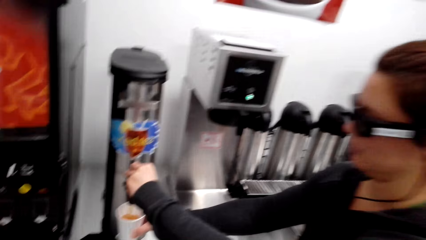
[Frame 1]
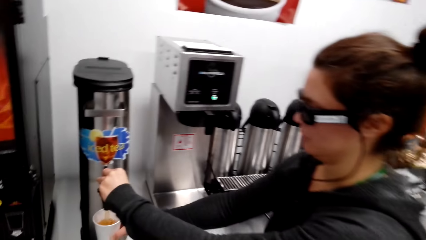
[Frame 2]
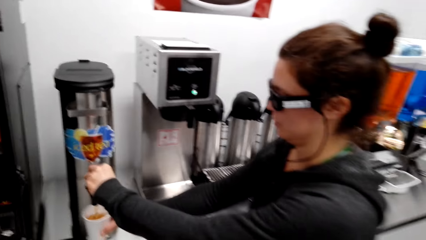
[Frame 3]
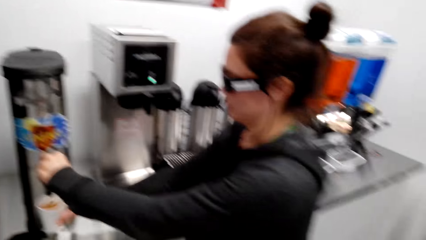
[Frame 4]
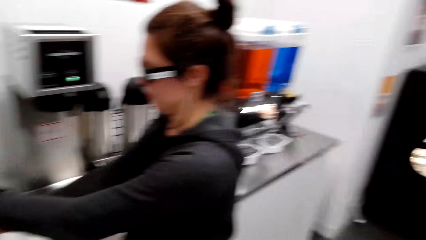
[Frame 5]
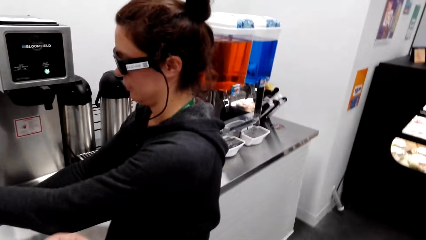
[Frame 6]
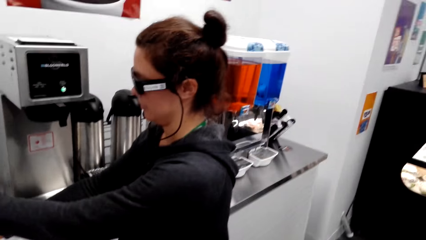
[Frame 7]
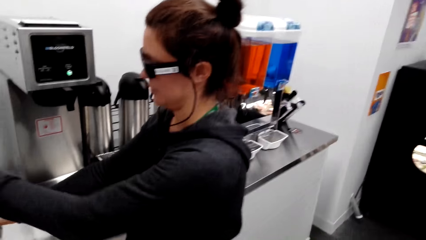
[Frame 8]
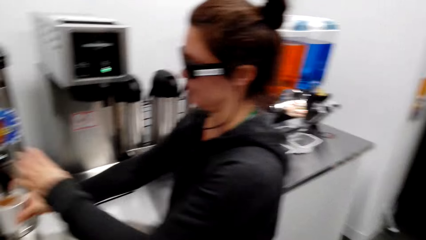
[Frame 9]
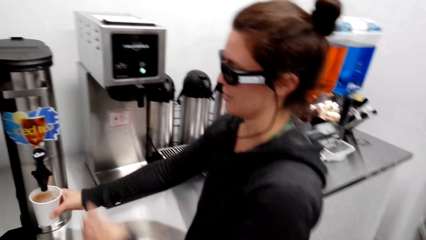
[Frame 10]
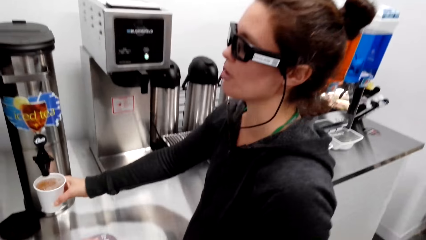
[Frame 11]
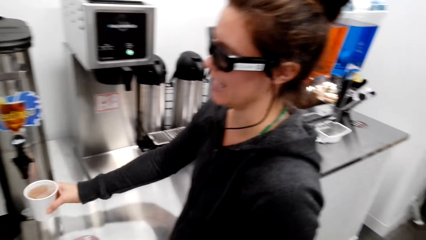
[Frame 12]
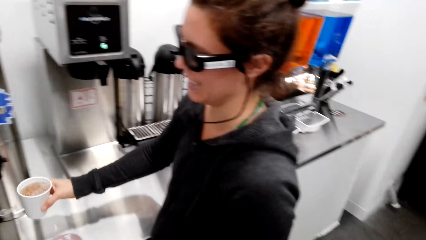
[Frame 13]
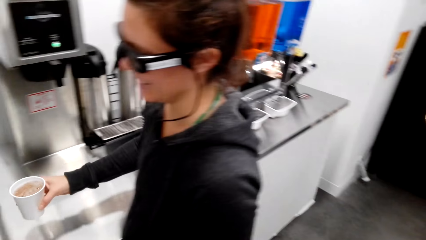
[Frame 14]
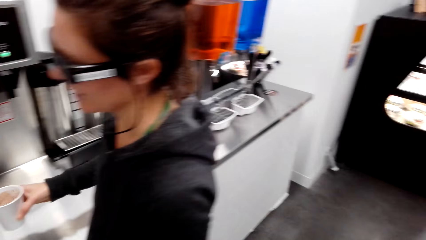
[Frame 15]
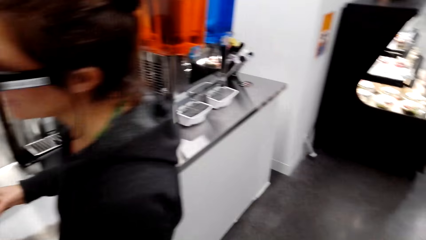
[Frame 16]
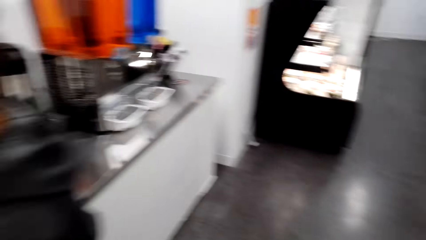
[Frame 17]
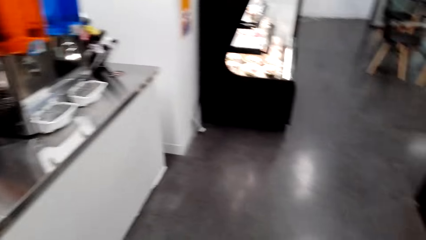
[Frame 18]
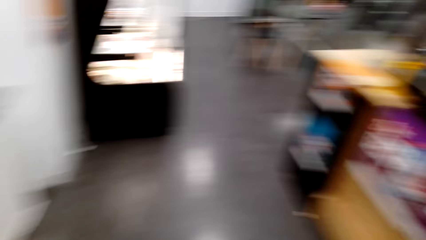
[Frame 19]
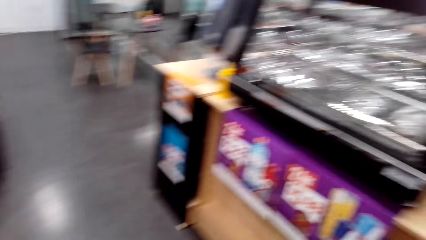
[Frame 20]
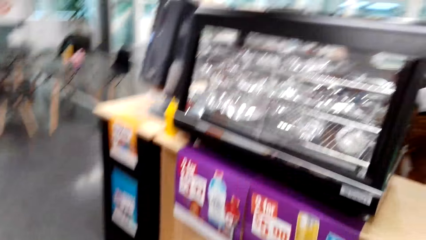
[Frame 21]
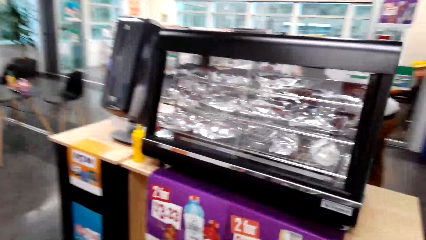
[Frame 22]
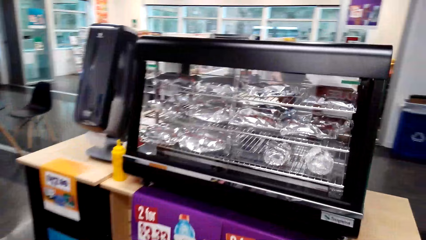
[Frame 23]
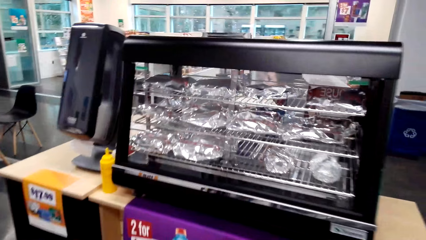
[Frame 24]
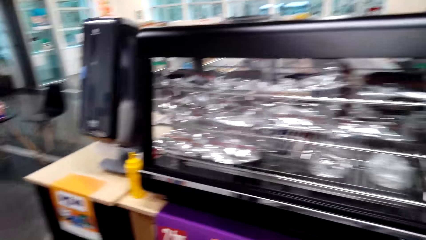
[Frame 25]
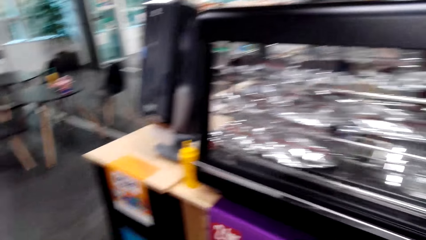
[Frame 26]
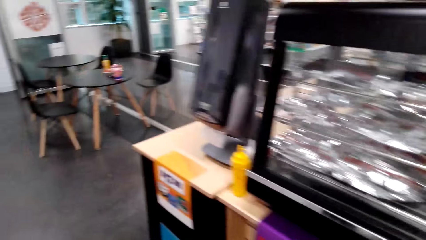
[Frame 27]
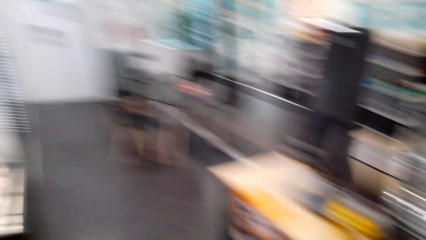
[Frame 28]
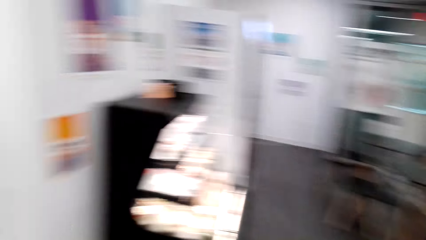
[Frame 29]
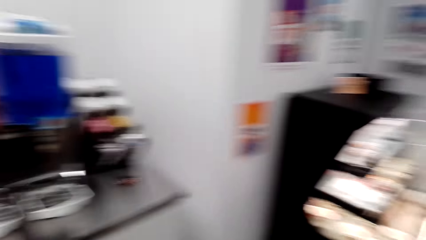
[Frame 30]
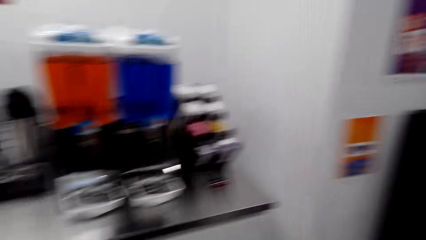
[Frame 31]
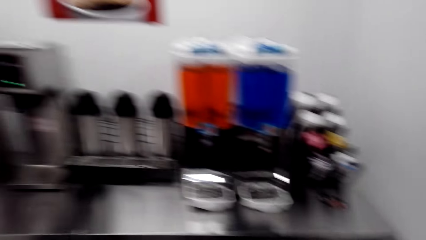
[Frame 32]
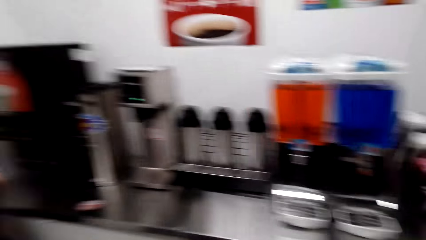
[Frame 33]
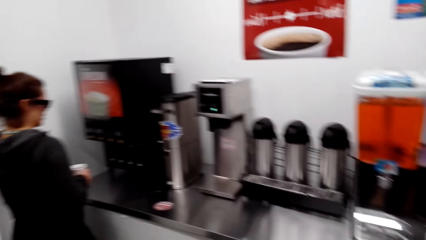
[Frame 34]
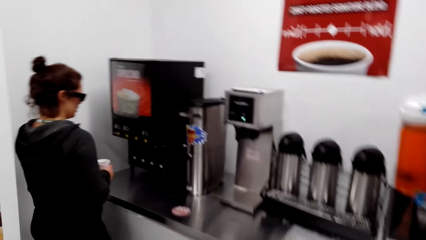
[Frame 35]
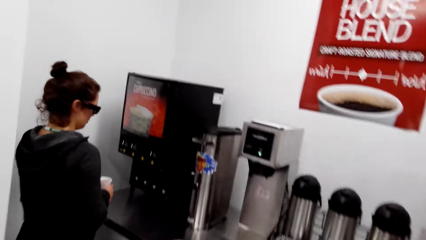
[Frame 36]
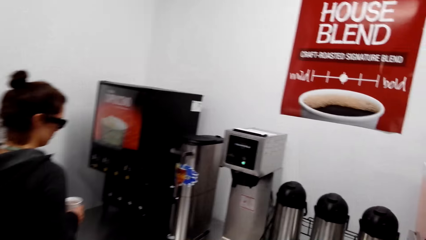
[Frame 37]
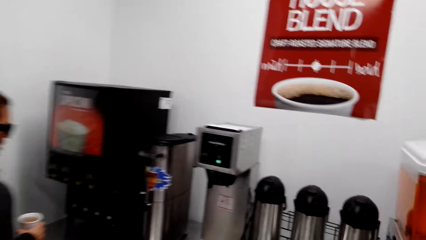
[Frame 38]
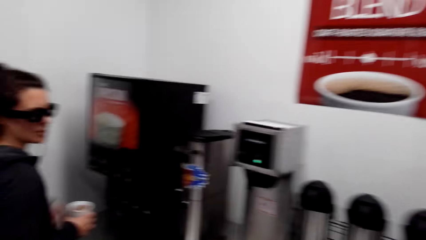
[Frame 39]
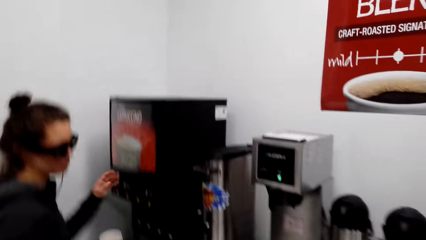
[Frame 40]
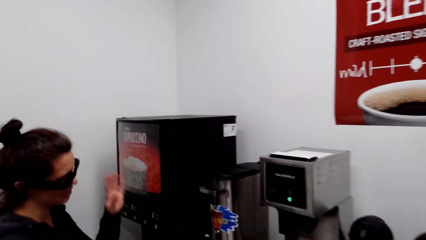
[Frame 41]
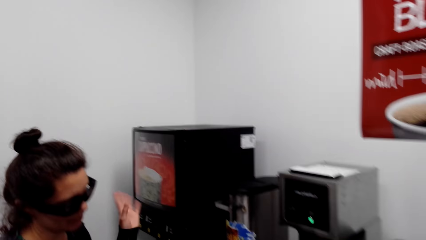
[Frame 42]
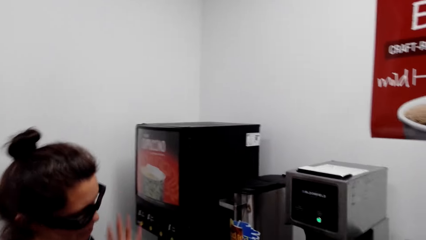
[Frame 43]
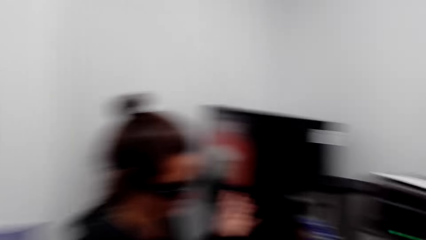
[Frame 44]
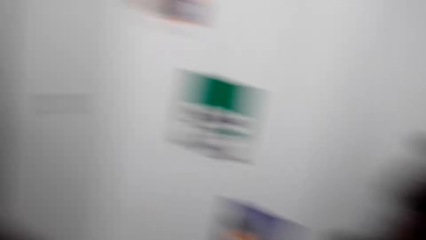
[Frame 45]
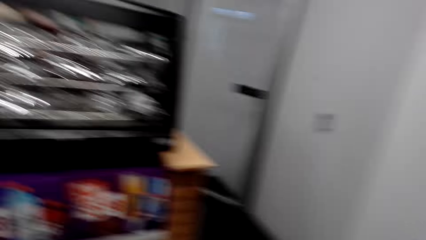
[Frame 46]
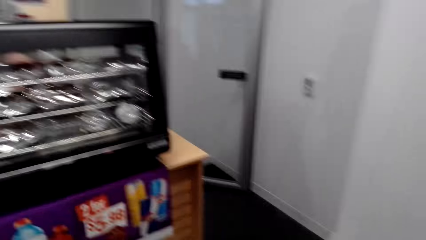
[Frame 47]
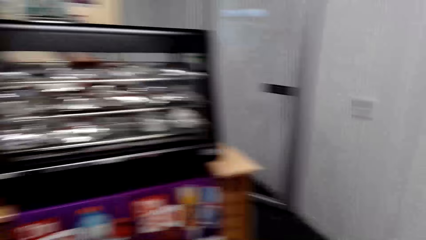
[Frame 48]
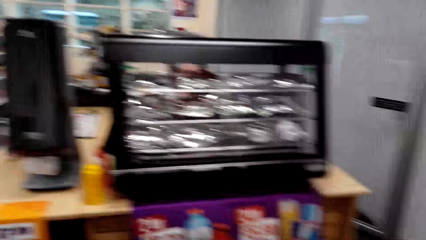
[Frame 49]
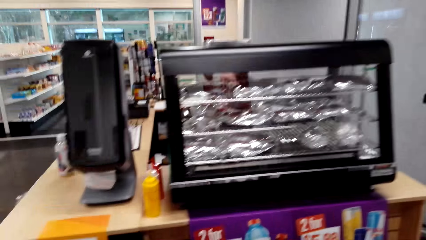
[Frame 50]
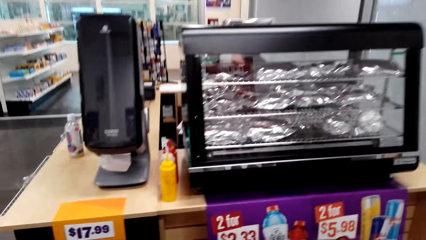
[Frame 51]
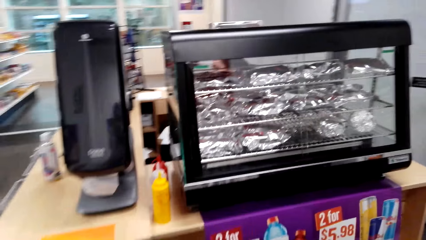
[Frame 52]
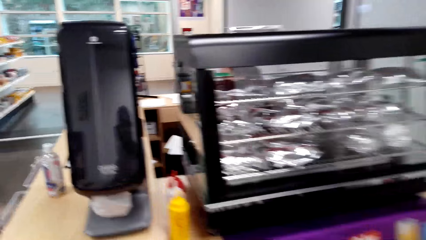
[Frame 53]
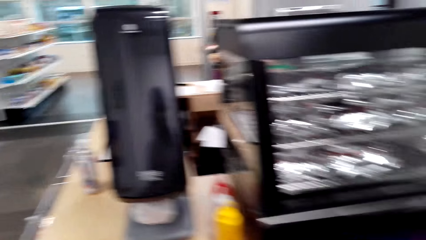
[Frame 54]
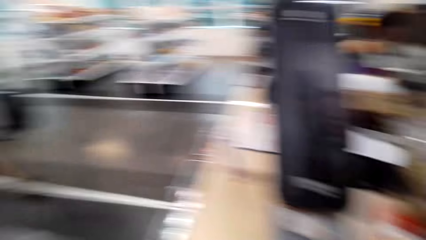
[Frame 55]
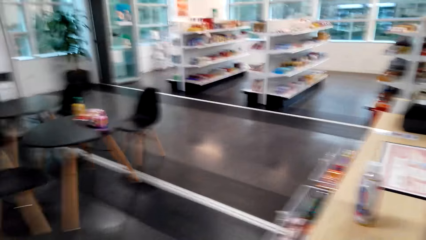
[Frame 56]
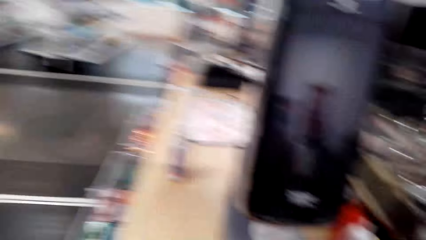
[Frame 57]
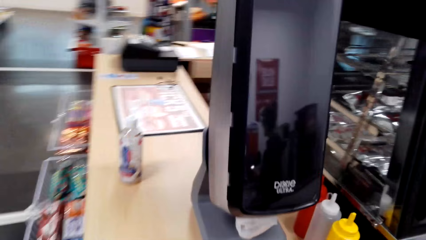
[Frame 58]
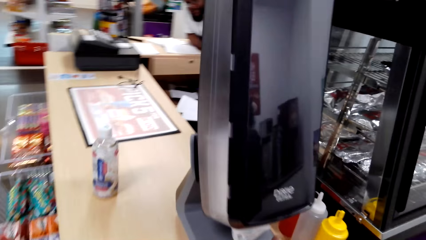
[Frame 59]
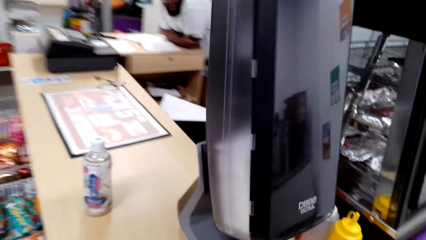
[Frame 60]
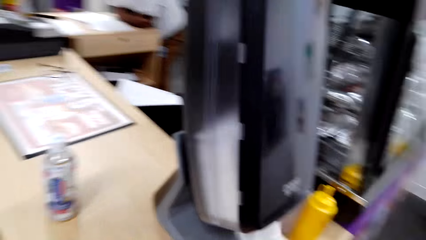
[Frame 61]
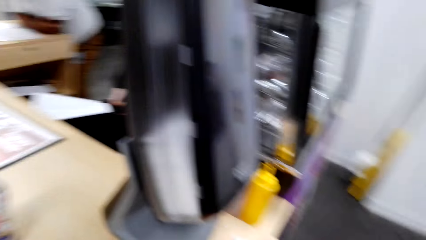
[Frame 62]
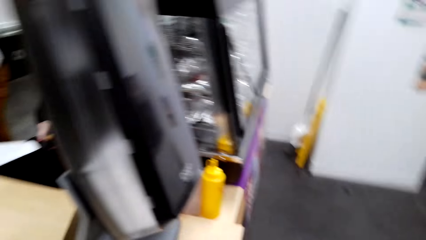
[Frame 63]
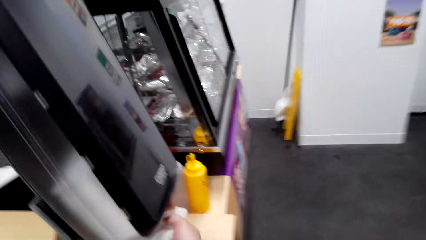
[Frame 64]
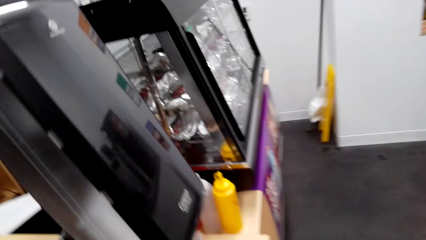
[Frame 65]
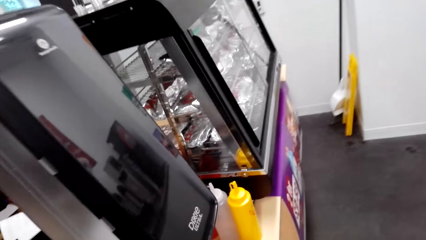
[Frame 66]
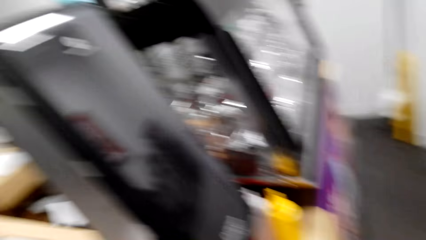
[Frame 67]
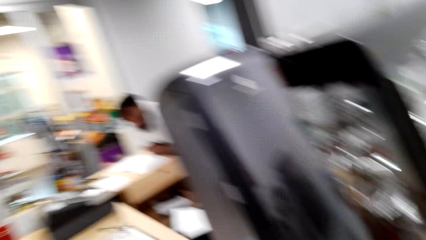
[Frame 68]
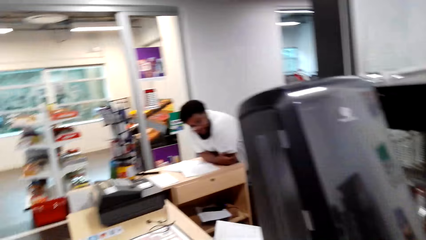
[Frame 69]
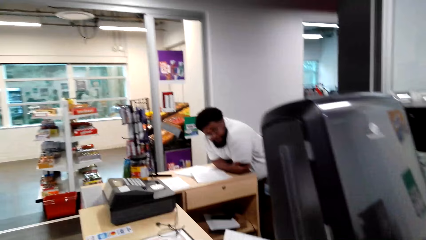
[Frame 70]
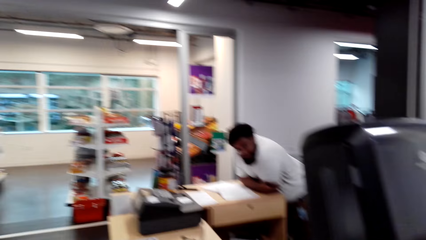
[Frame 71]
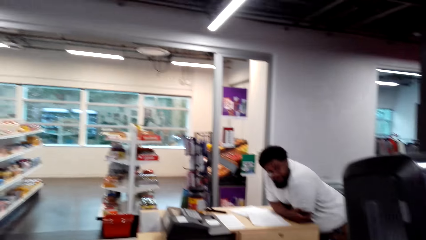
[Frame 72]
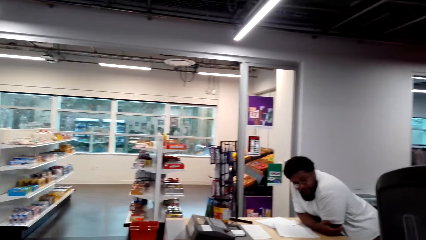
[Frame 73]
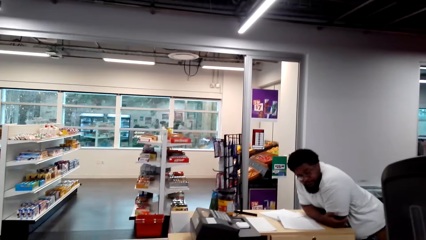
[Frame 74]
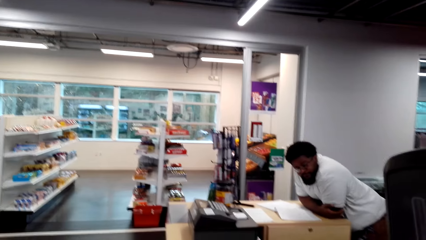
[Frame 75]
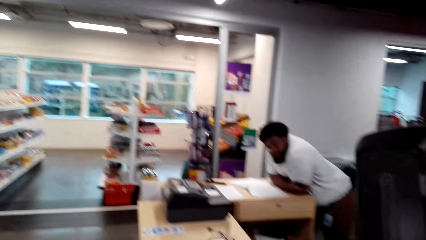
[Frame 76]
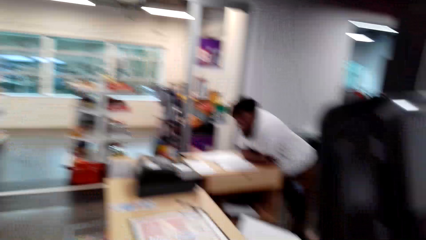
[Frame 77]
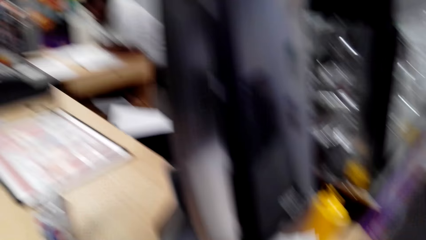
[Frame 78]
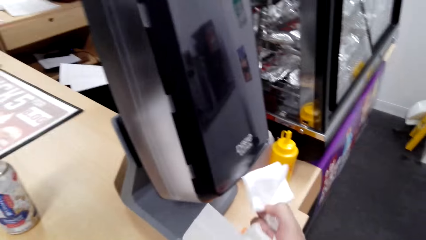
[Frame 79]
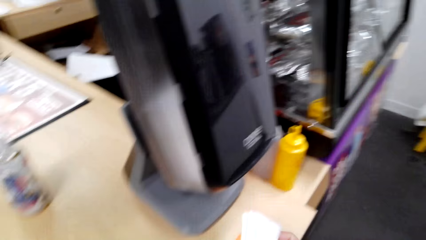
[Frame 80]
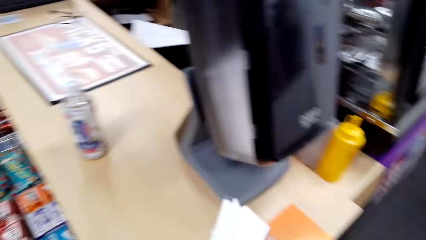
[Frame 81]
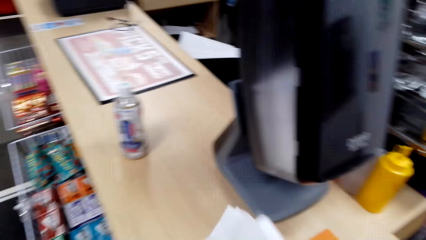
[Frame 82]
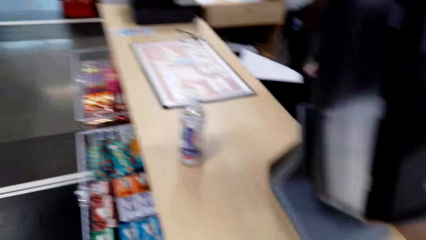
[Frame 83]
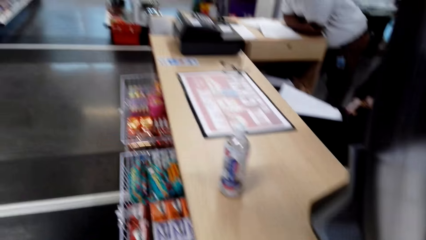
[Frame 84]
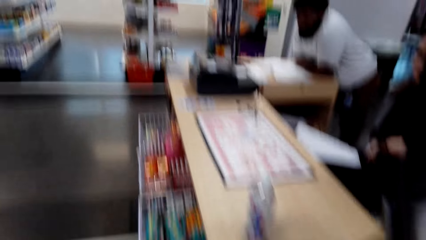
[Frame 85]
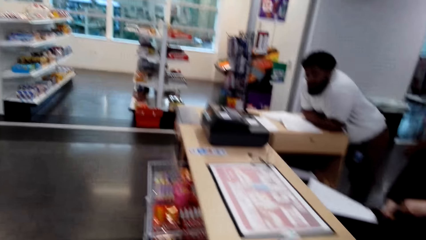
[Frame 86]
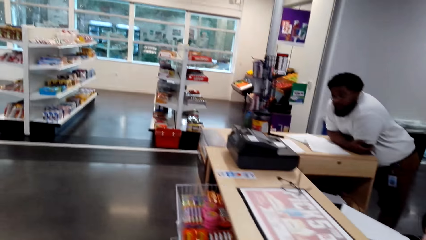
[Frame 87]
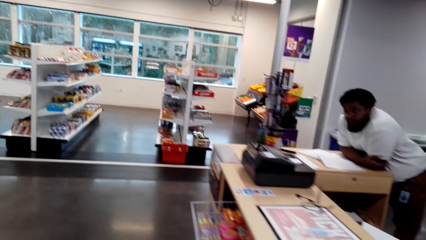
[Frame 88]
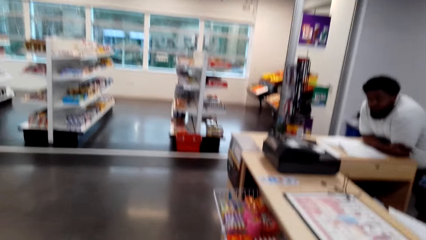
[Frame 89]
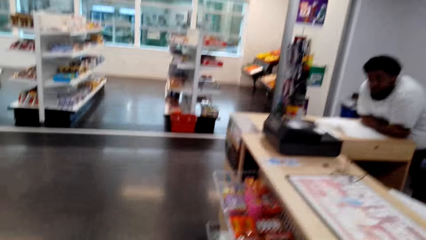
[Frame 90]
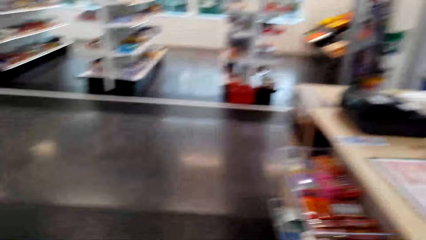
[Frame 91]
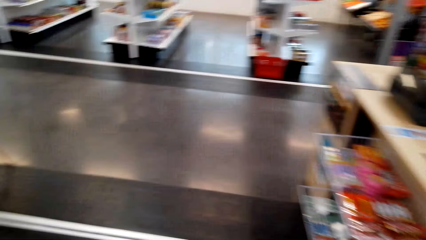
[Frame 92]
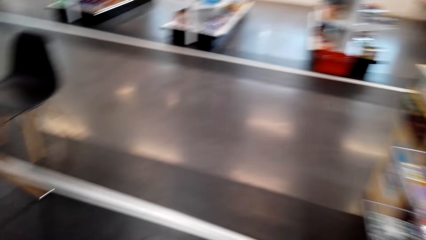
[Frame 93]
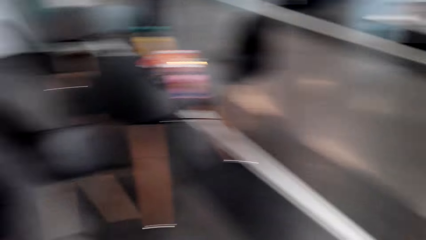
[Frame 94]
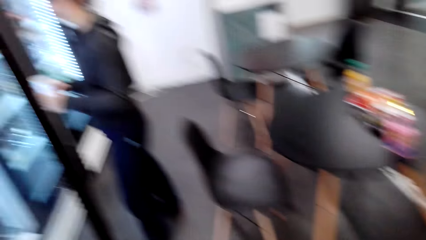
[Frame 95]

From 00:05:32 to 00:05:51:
A lady moves her hand from the tap. The camera wearer moves around. The lady does a hand gesture. The camera wearer looks around the supermarket. They pick up a paper from the counter.
